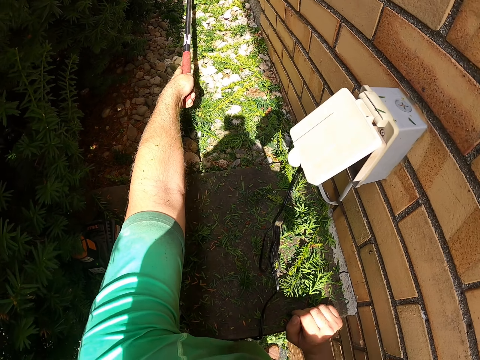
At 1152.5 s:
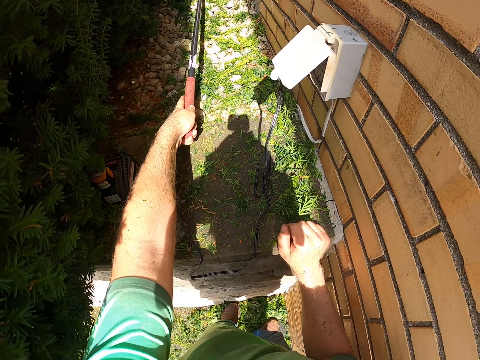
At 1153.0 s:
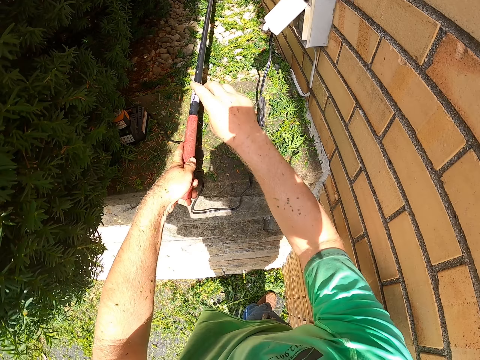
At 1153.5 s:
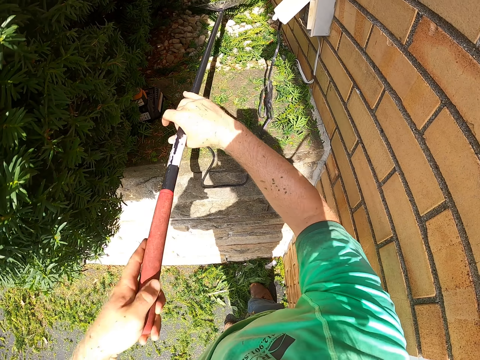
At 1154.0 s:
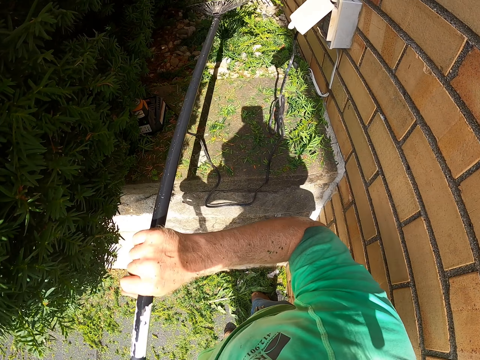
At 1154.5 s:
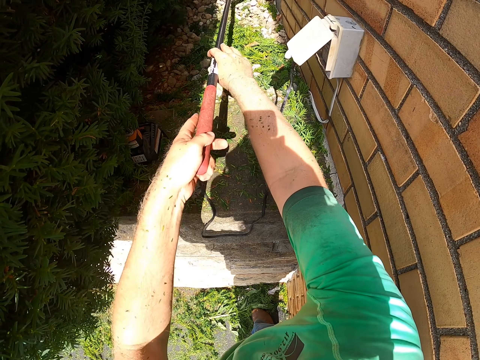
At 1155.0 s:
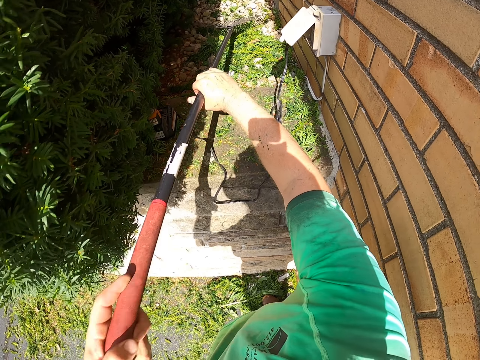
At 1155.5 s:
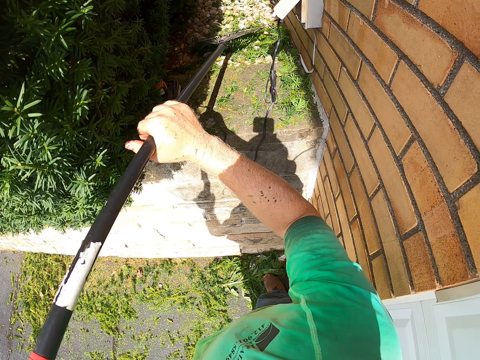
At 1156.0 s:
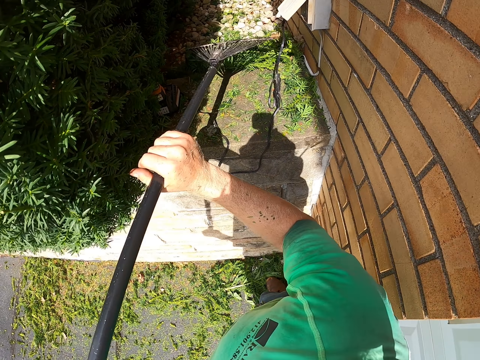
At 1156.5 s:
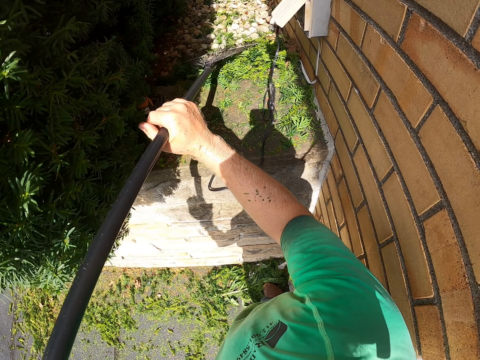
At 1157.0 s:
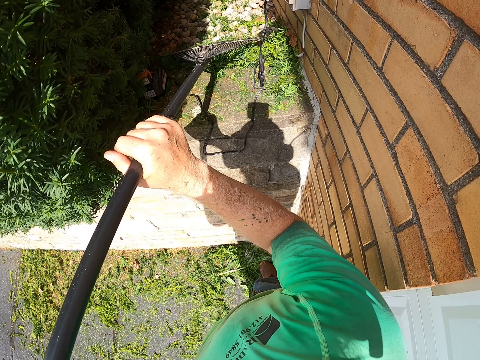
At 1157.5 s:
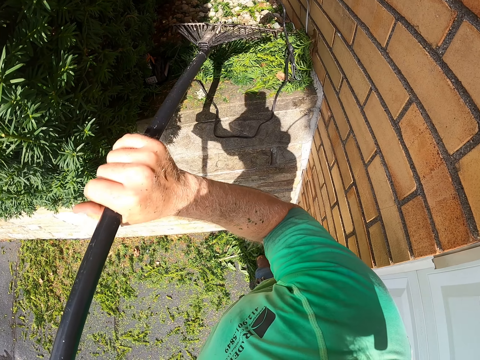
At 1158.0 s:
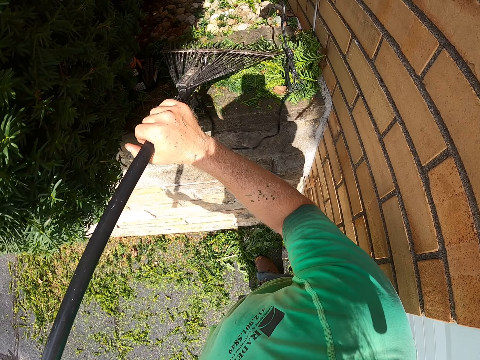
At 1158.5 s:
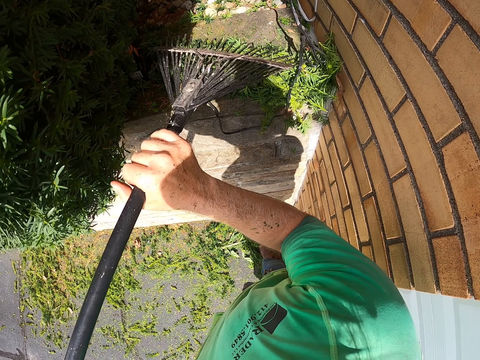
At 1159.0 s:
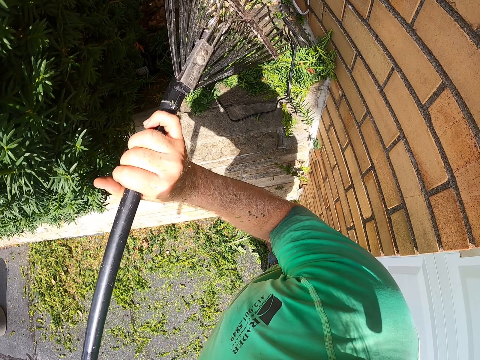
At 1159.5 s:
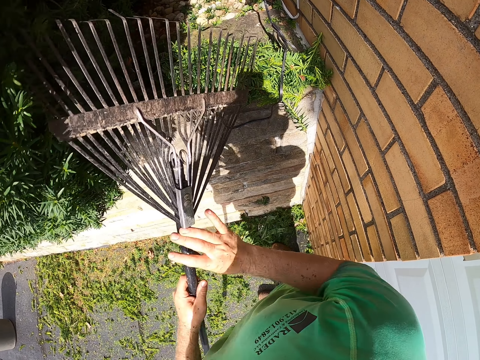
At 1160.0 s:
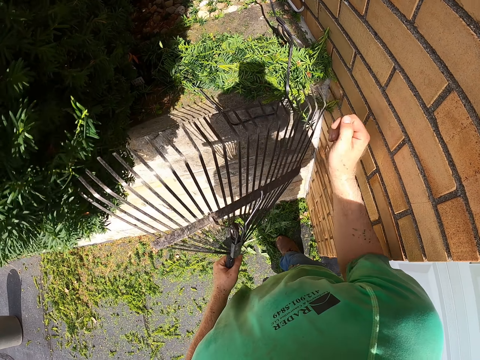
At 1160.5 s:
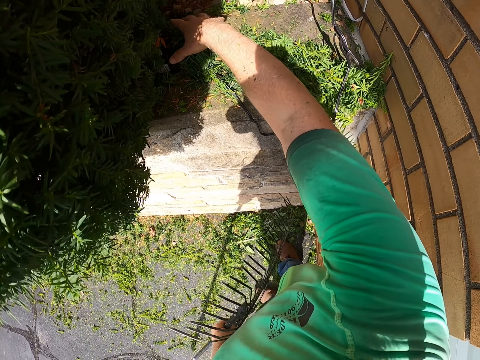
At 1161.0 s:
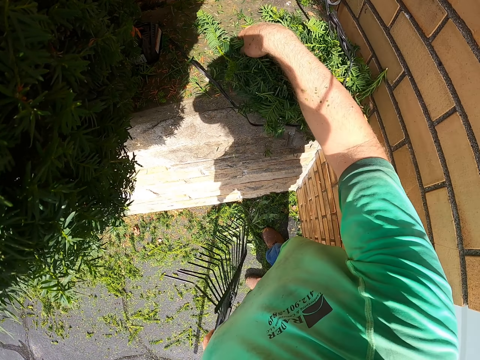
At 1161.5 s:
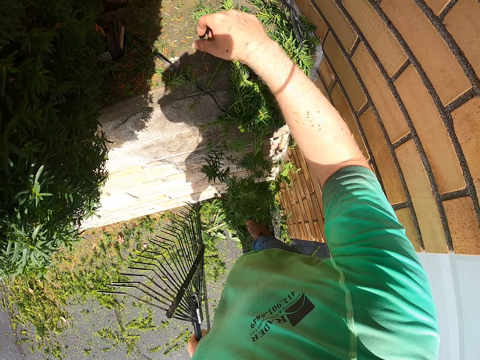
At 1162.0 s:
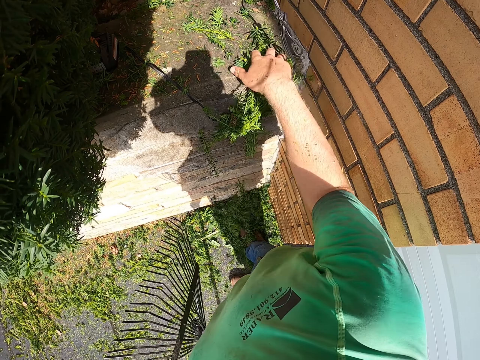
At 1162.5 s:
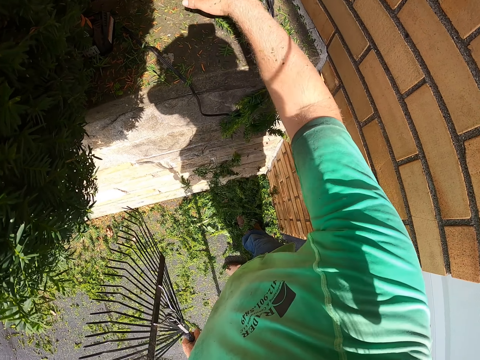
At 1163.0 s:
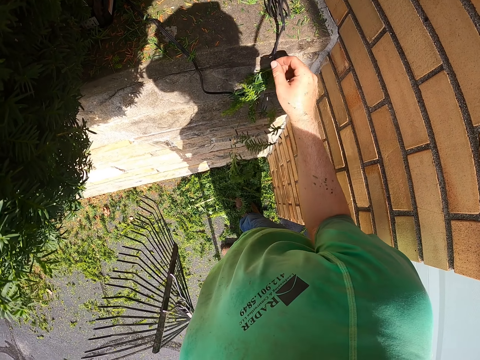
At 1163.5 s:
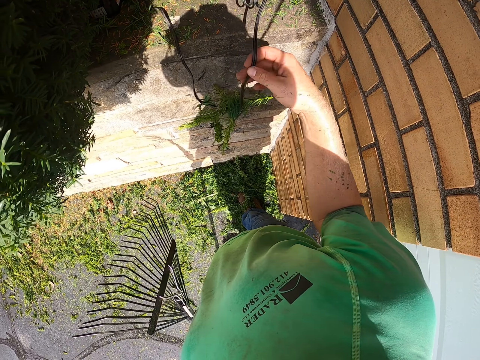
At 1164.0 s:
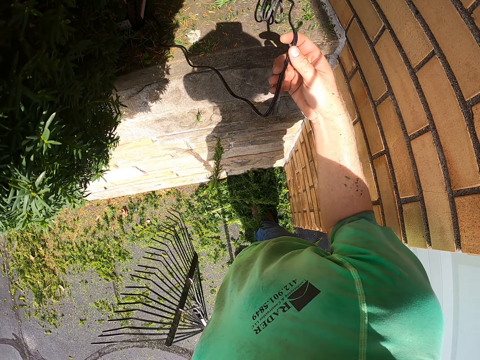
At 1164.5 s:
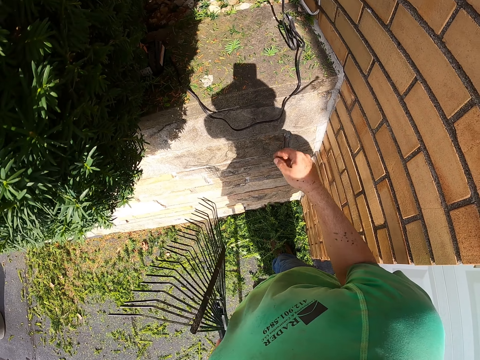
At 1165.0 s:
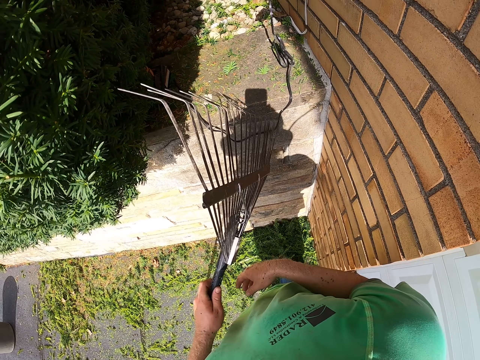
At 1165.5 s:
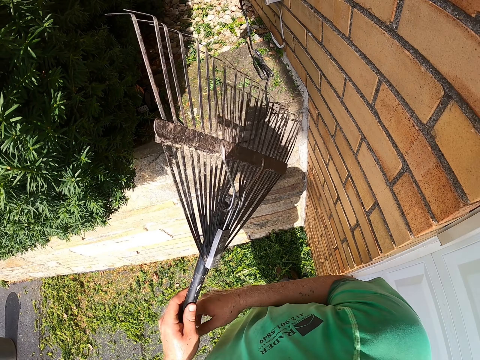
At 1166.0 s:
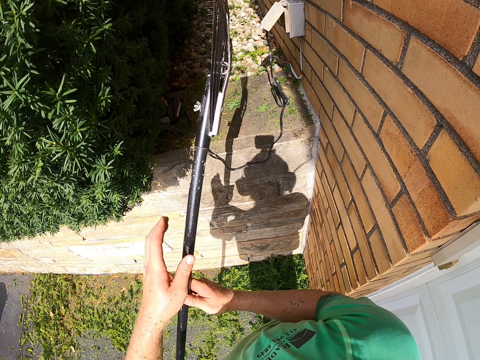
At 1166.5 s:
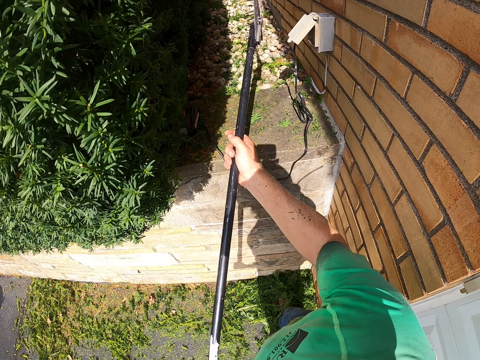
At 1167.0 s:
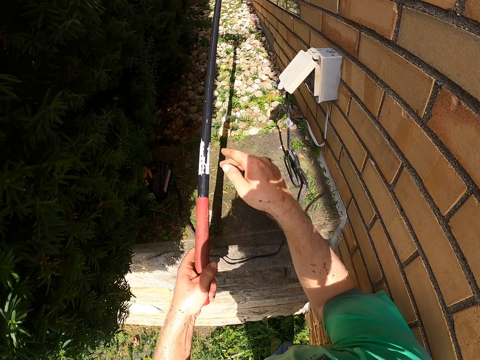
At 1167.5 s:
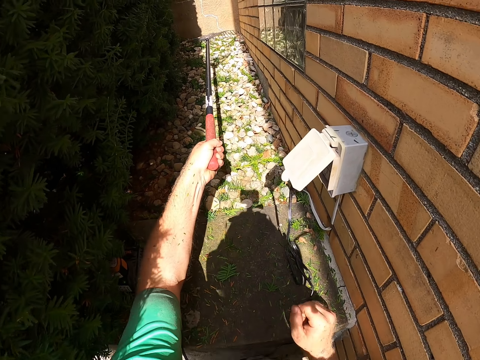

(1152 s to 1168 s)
The camera wearer gathers the grass on the slab with the rake in his left hand. He gathers the grass on the slab with the rake in both hands. He holds the rake with his left hand. He clears the grass on the slab with his right hand. He dusts a wire from the garden pruner battery with his right hand. He holds the rake with both hands.

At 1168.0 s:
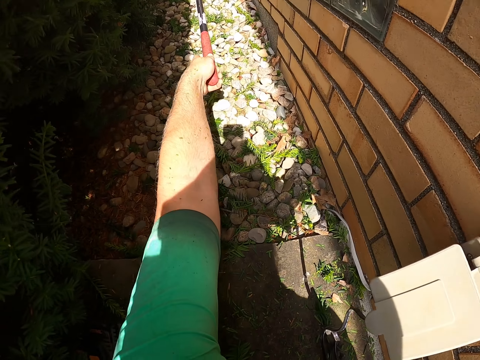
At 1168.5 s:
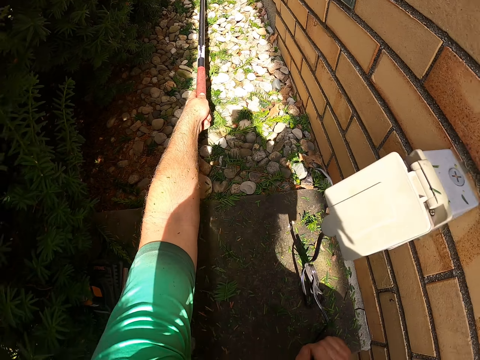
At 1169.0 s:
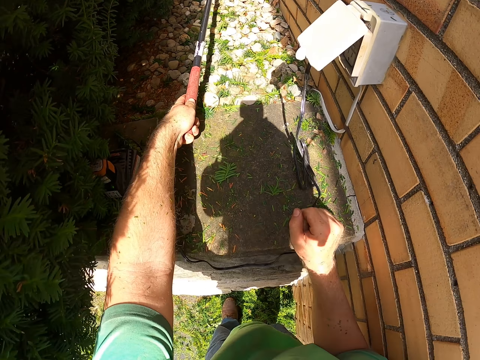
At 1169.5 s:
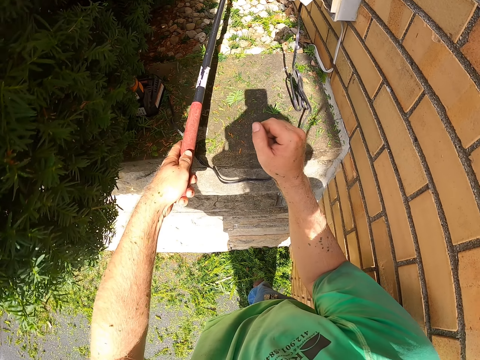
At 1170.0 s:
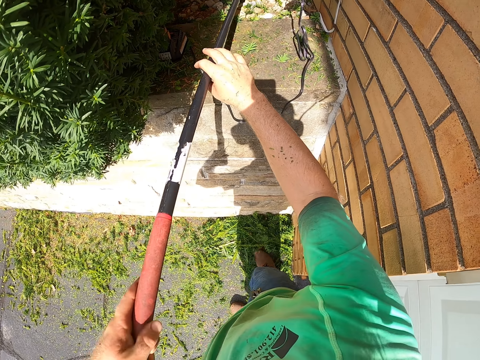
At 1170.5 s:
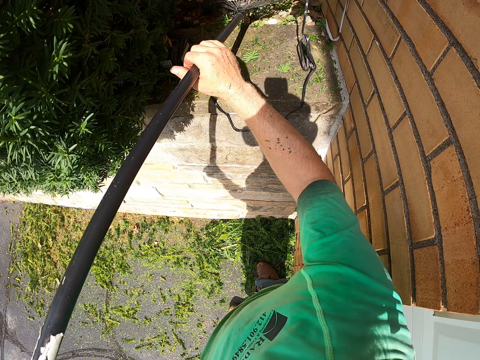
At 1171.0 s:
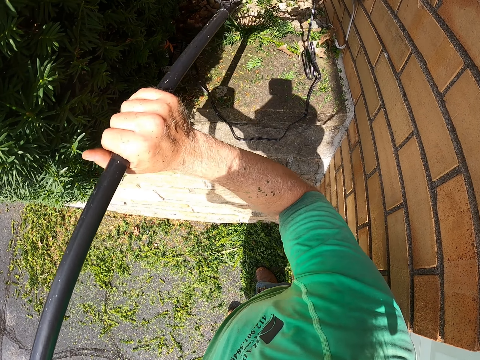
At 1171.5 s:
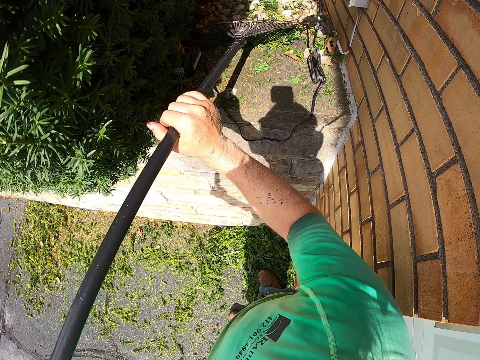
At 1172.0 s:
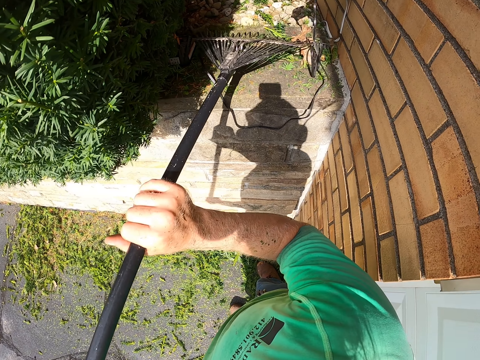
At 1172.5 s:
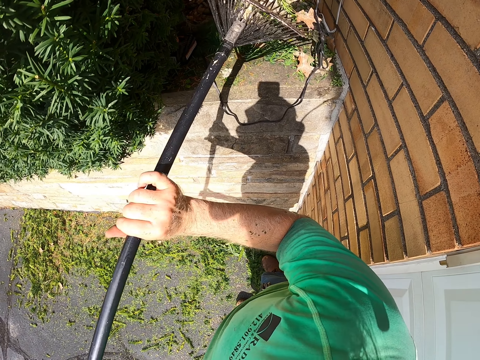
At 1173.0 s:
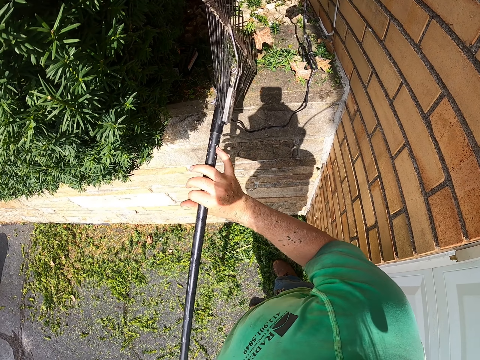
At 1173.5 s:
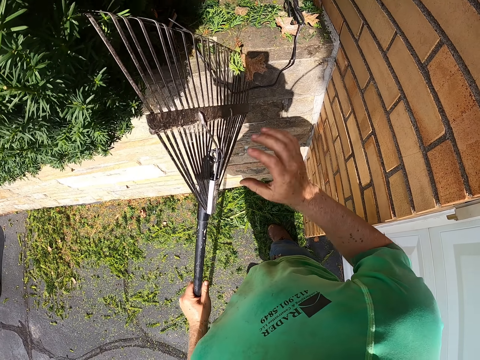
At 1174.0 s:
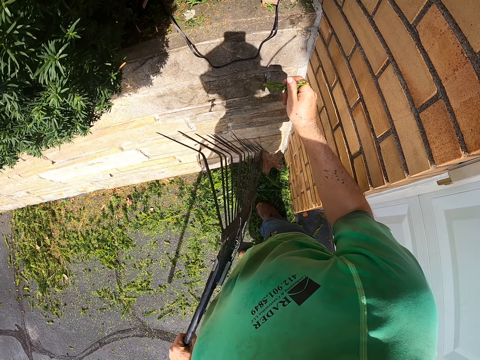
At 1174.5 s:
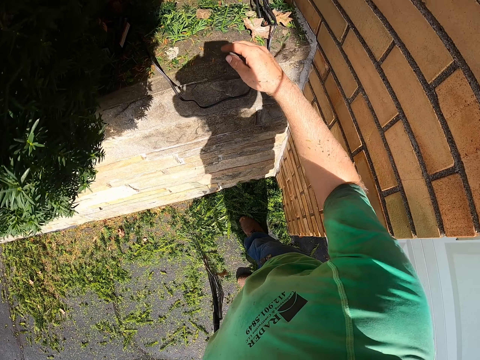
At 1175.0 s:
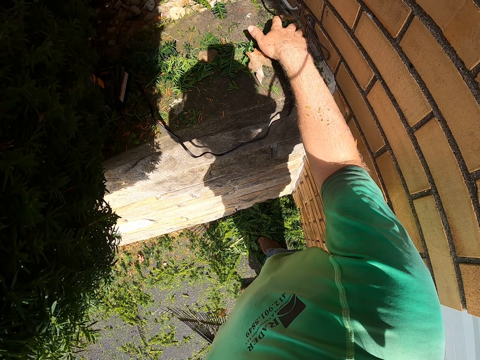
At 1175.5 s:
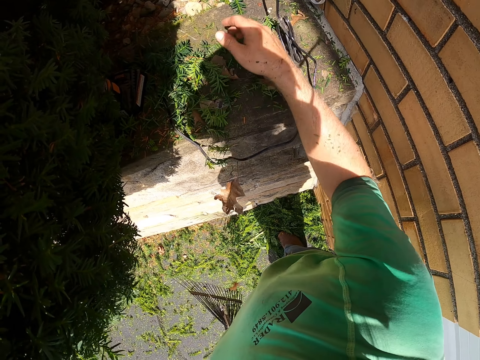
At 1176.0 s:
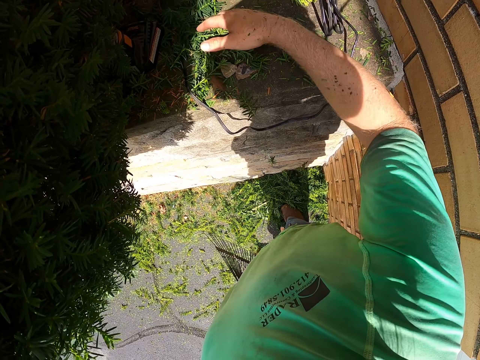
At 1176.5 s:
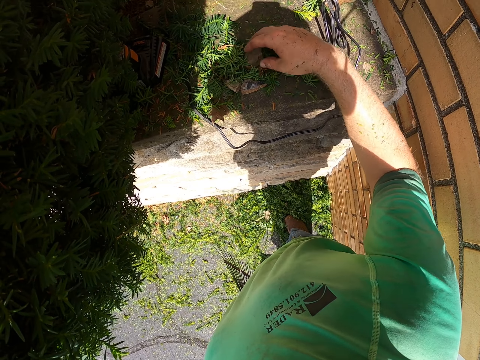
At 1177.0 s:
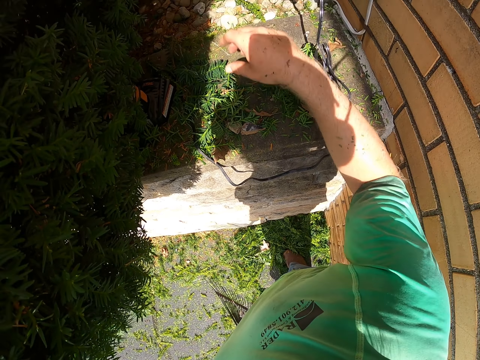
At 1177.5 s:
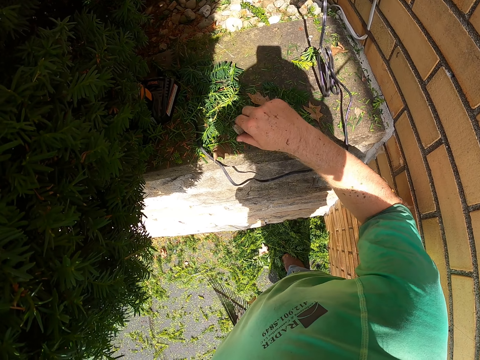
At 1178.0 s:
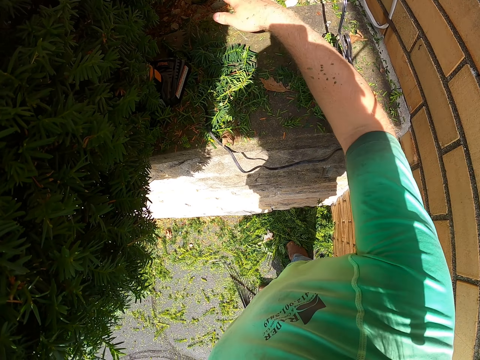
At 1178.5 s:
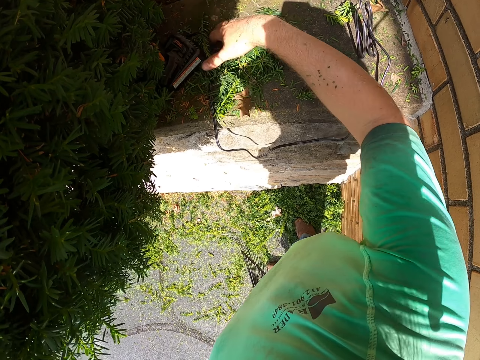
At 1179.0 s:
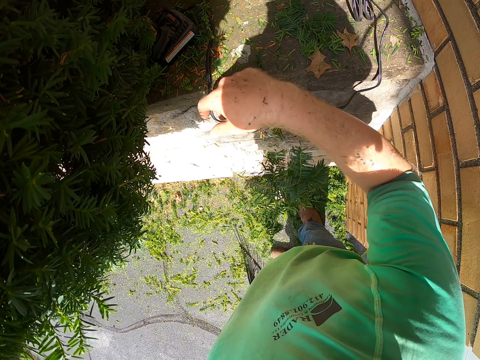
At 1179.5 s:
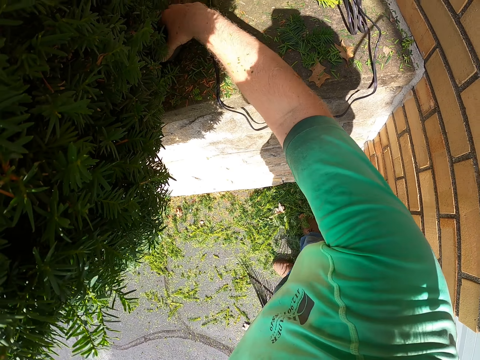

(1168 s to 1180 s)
The camera wearer gathers the grass on the slab with the leaf rake in his left hand. He gathers the grass on the slab with the rake in both hands. He clears the grass on the slab with his right hand. He removes a stone from the grass on the slab with his right hand. He removes a stone again. He collects leaves with the right hand. He clears the grass on the slab with his right hand.
